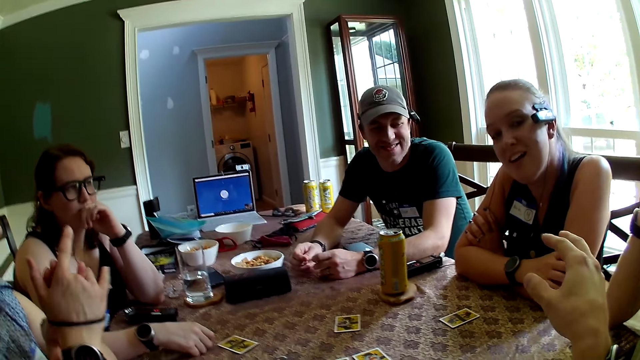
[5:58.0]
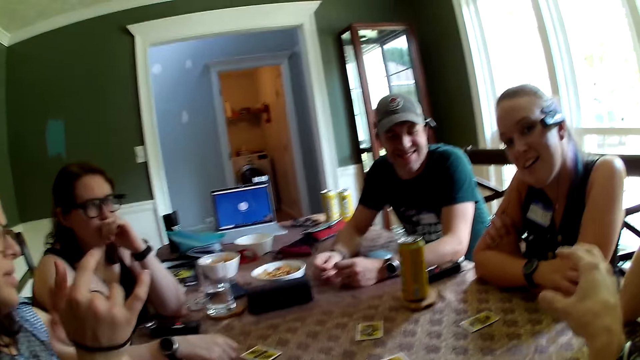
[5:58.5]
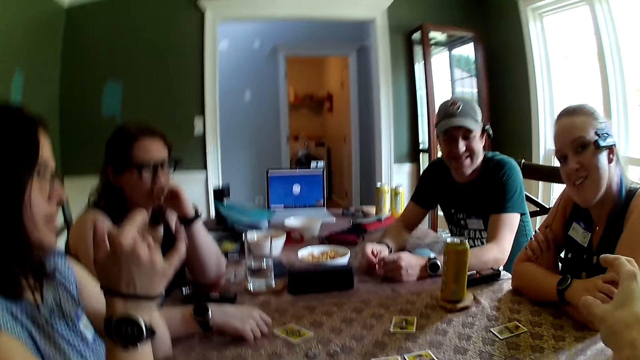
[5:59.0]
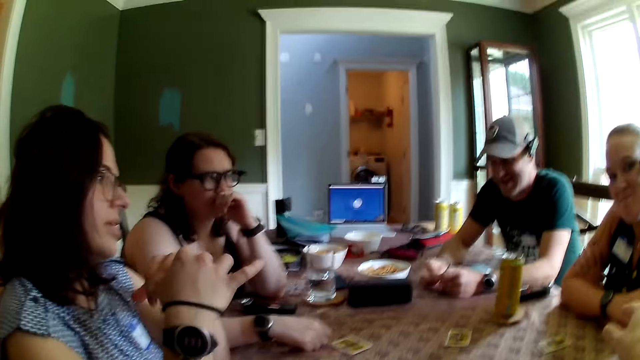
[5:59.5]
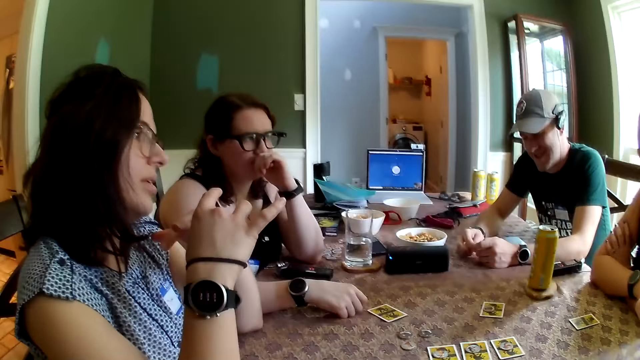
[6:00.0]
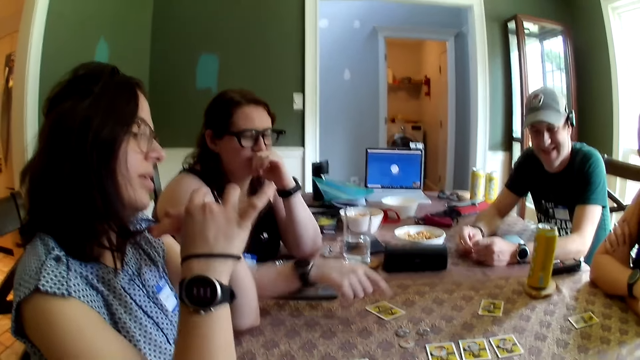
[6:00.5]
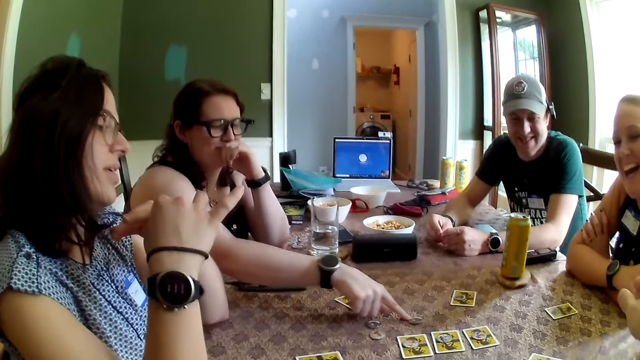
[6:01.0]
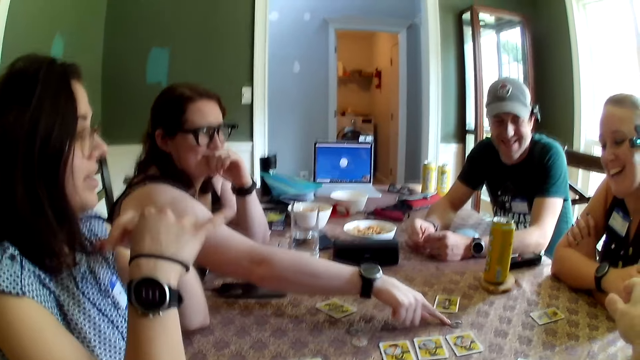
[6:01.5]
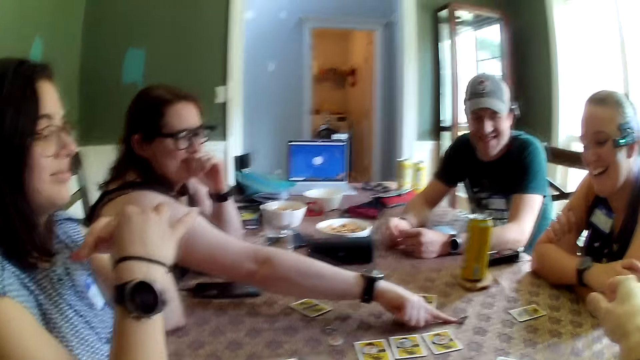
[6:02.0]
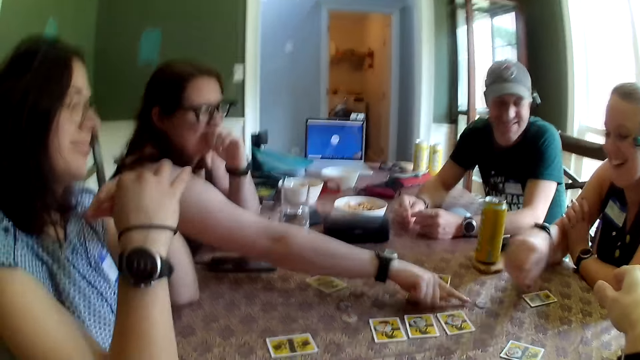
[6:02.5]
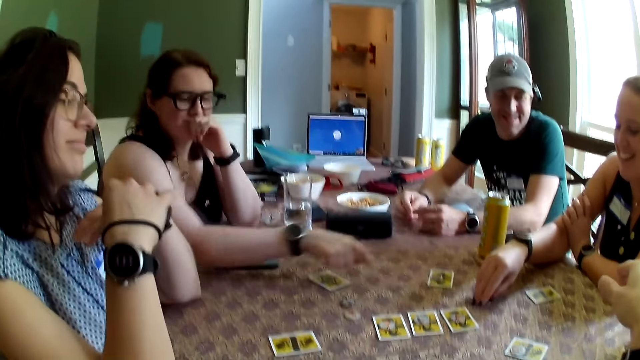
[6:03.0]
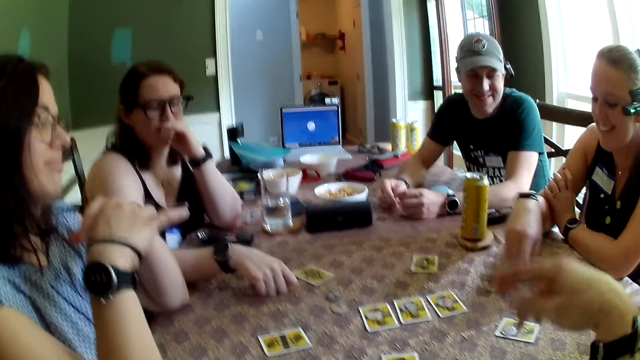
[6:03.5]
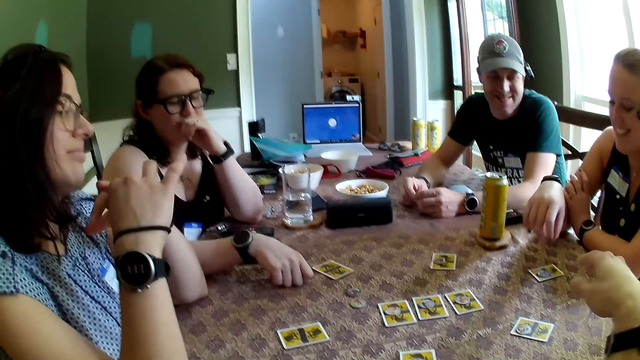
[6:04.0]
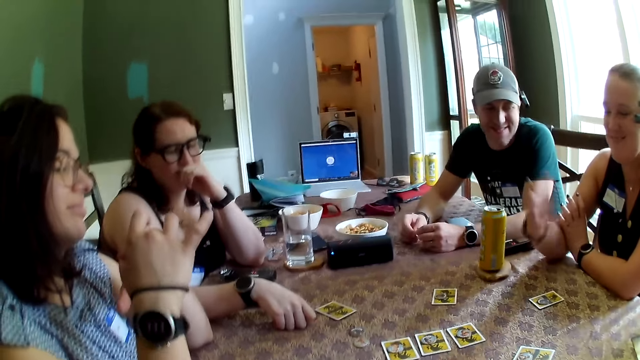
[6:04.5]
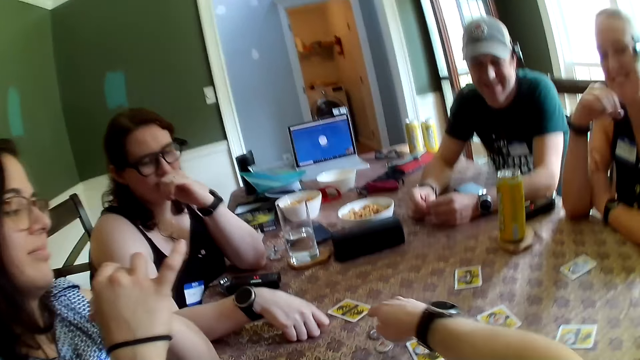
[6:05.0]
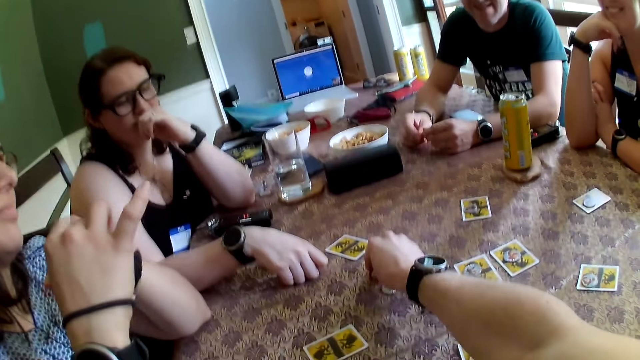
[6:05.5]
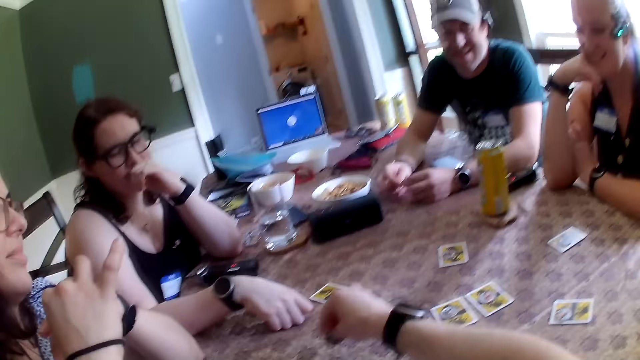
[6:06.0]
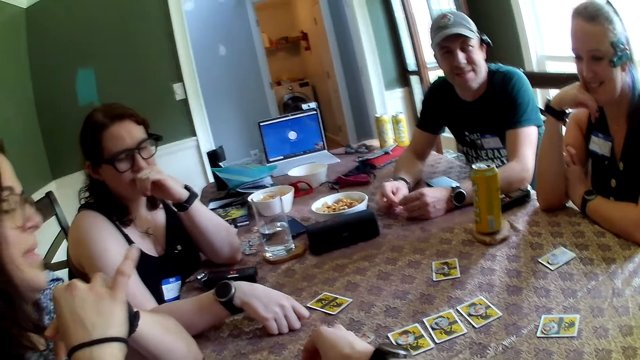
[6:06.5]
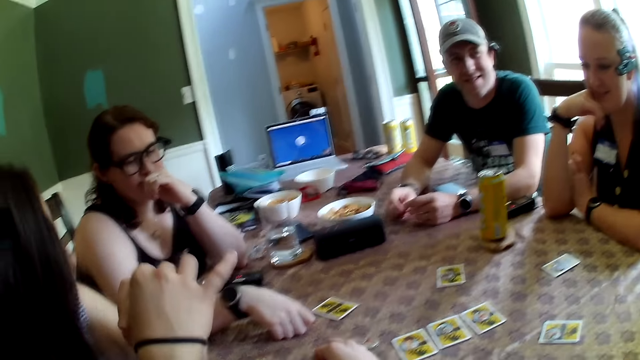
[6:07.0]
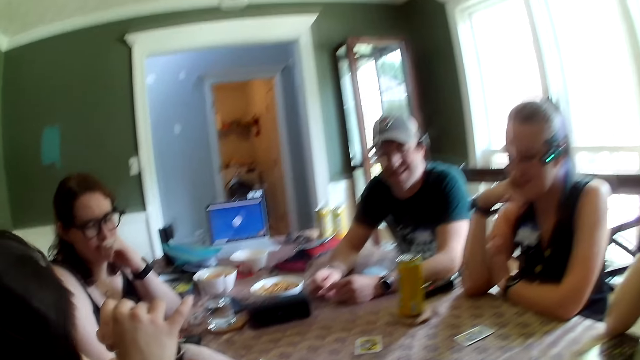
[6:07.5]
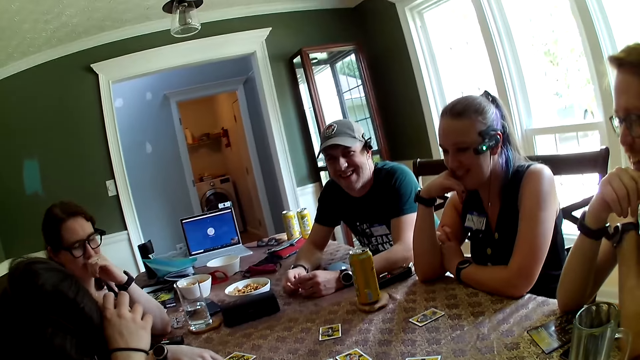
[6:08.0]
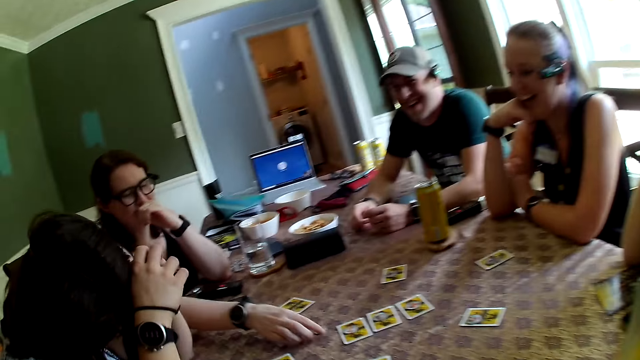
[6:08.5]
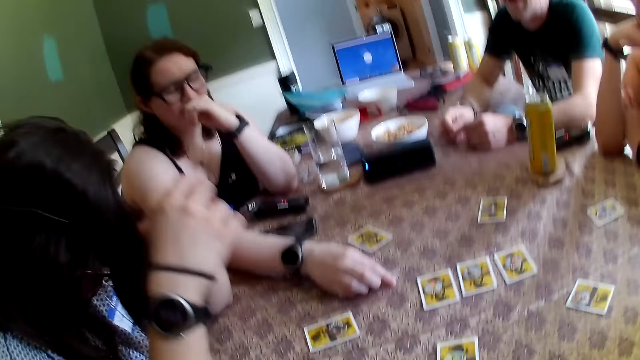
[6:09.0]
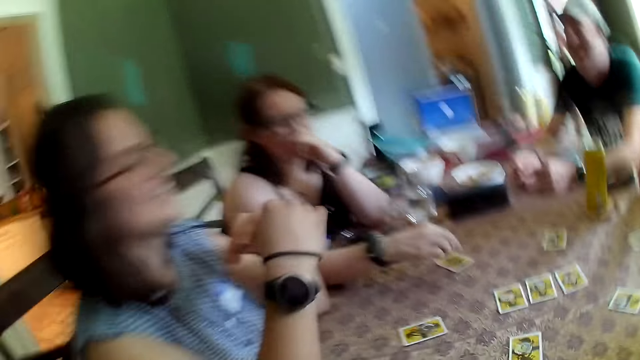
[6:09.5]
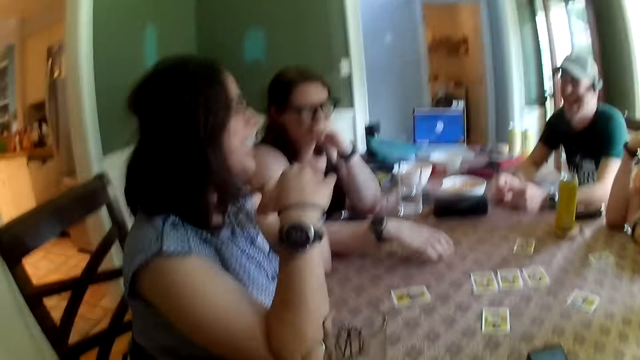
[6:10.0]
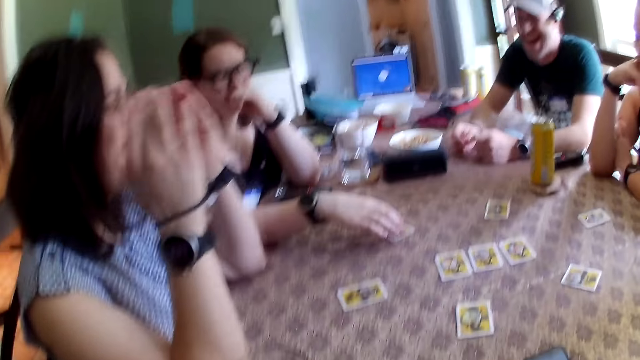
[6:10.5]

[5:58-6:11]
The camera wearer raises a hand. A woman pushes a chip on the table with her right hand. Another woman places a chip on the table on a card with her right hand. The camera wearer talks. He picks a chip on the table with his right hand on a card on the table. He puts chips on the card game. He talks. The first woman places a chip on the table on a card with her right hand.

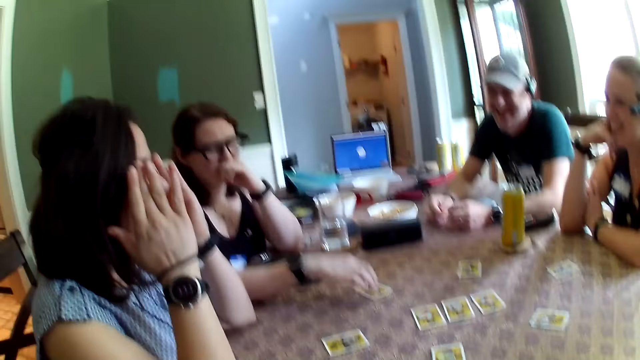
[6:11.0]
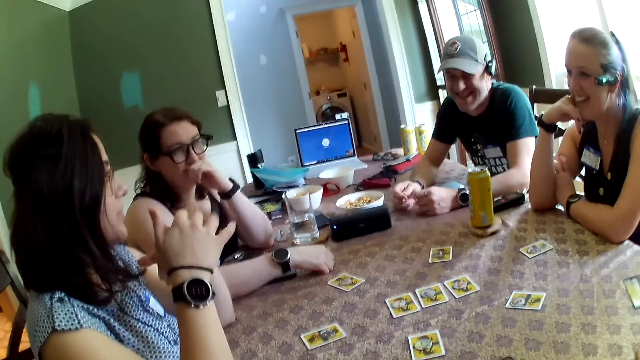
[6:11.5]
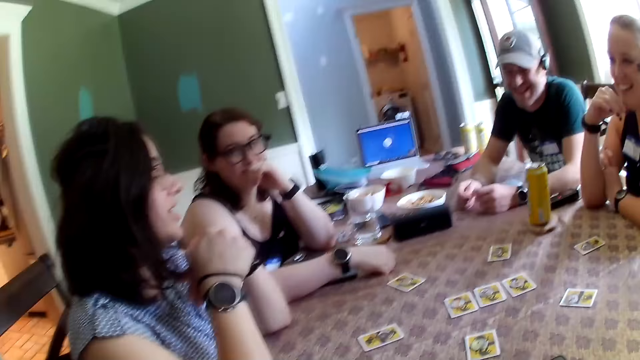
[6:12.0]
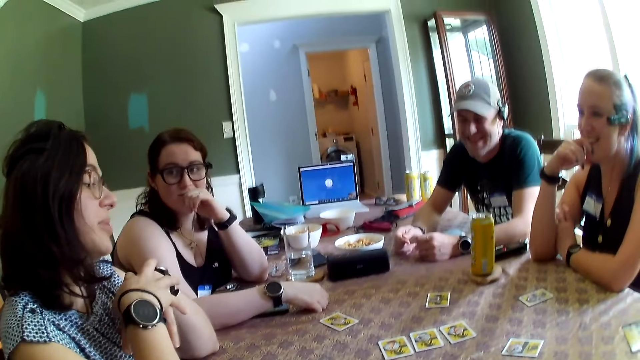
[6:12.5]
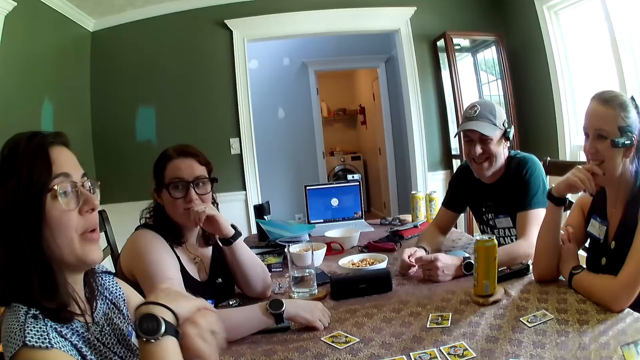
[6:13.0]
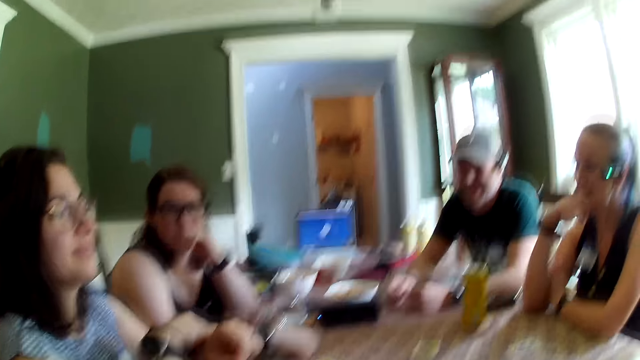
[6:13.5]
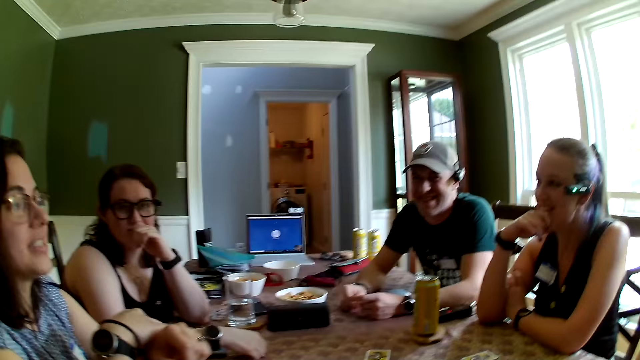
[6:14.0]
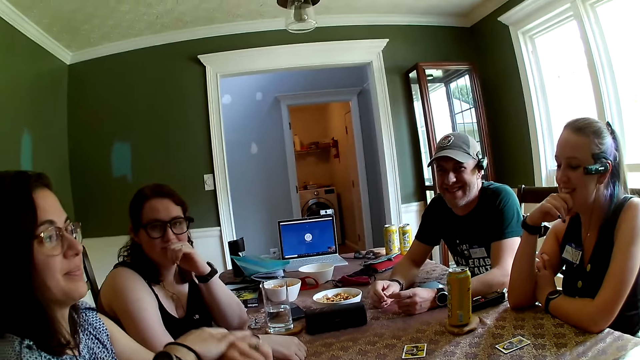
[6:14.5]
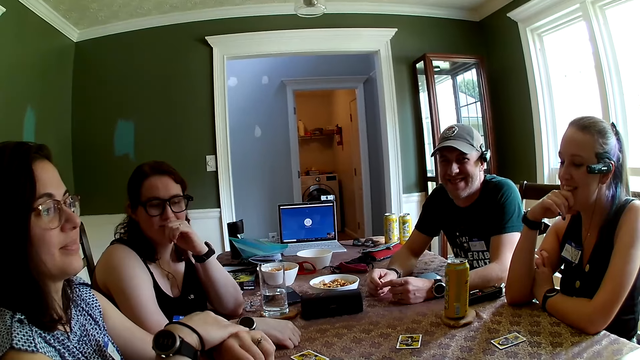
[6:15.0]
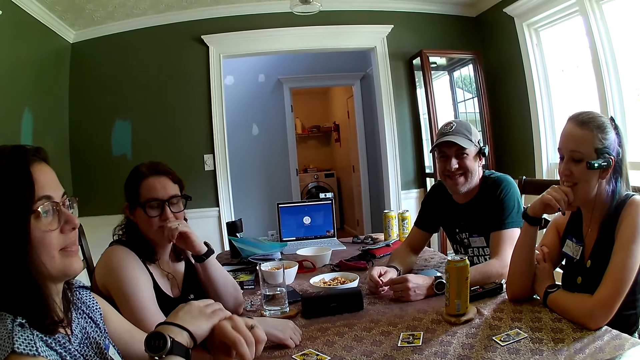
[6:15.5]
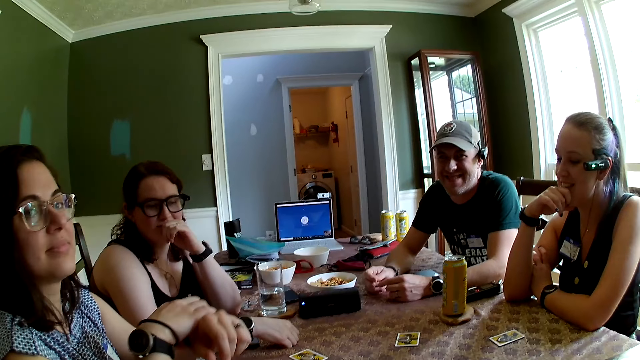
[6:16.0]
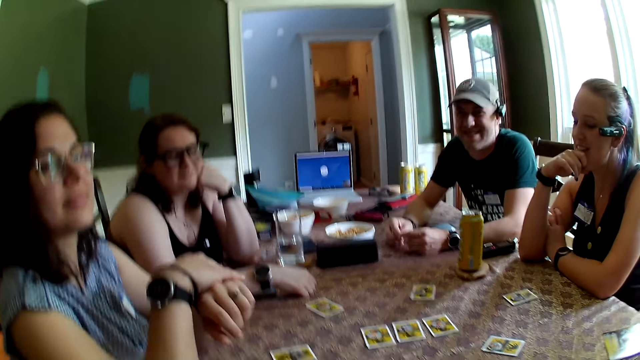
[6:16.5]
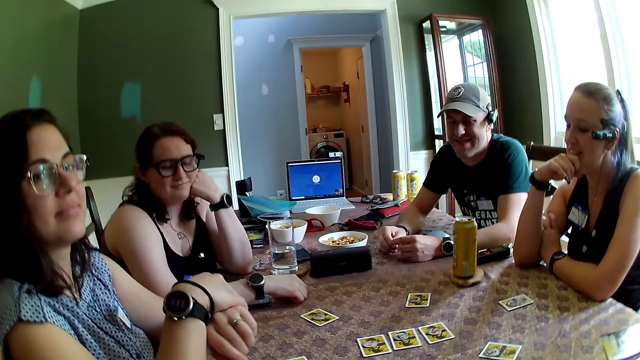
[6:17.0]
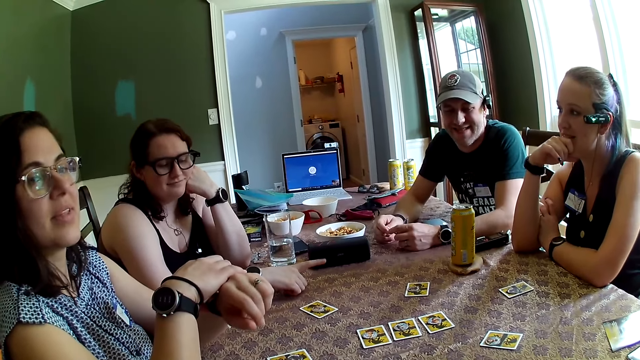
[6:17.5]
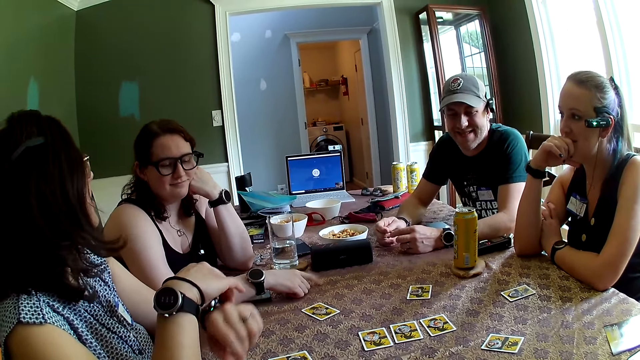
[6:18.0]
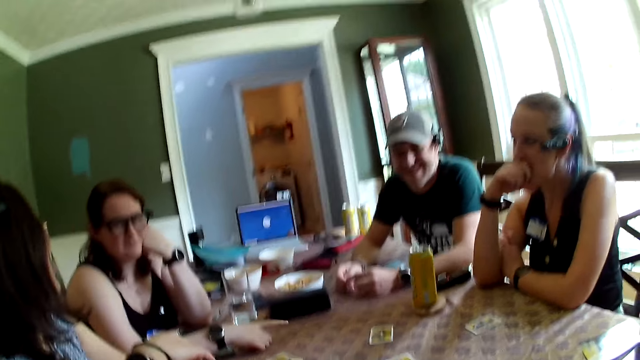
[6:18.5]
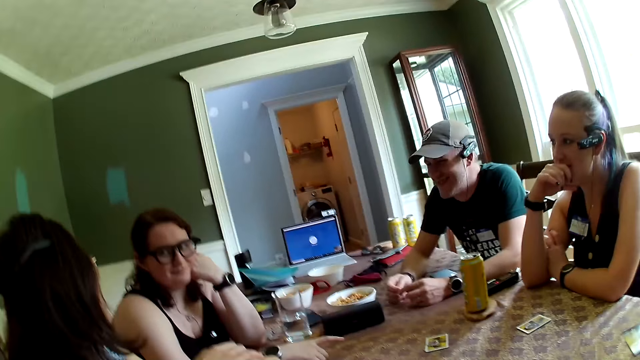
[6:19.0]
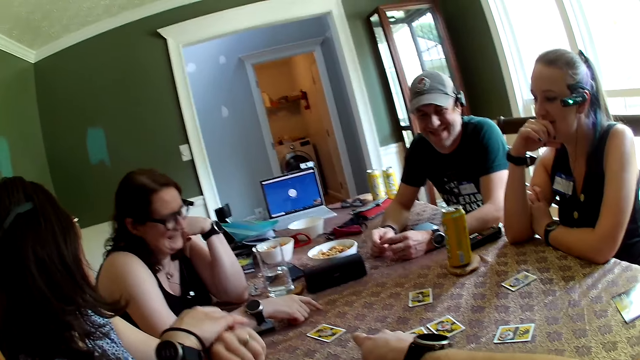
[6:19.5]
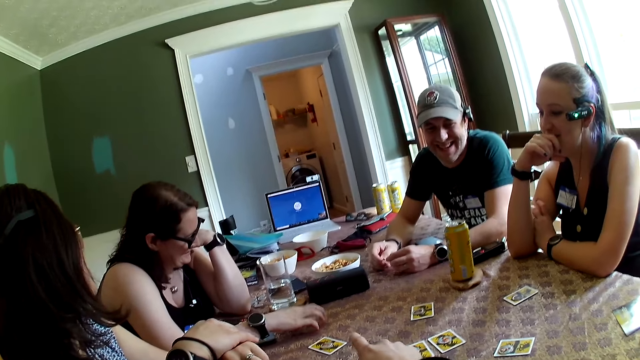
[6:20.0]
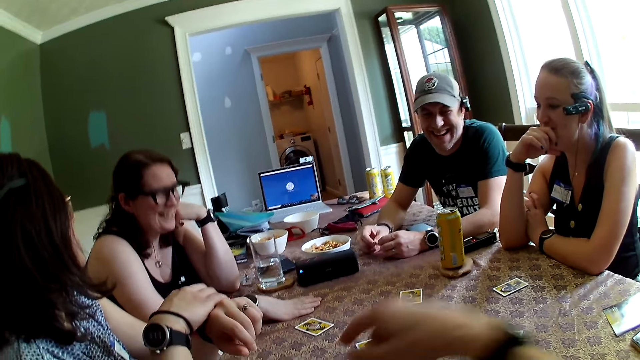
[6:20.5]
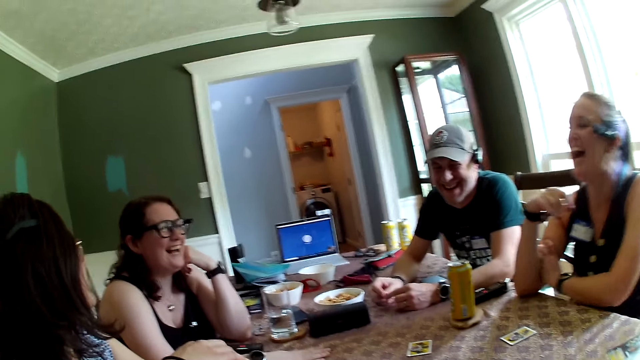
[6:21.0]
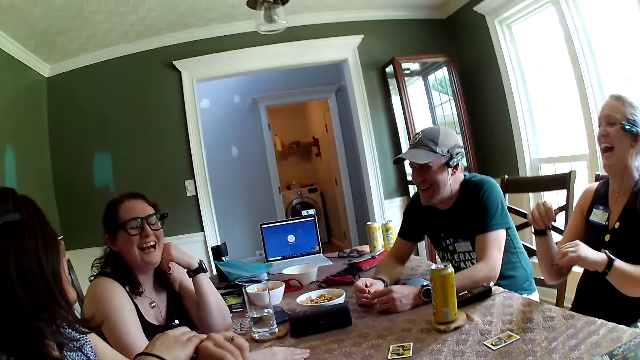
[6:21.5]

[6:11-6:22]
The camera wearer laughs. They talk. They raise a hand.
